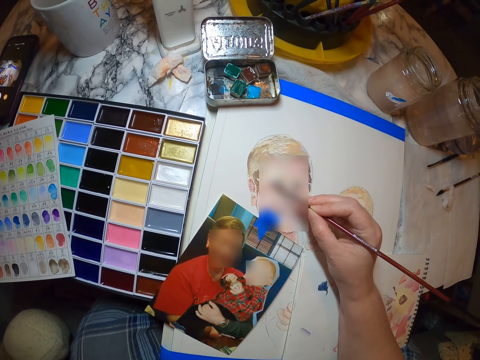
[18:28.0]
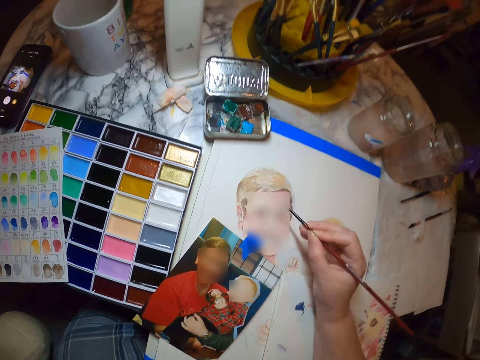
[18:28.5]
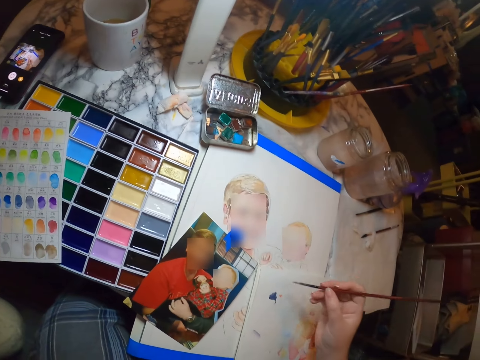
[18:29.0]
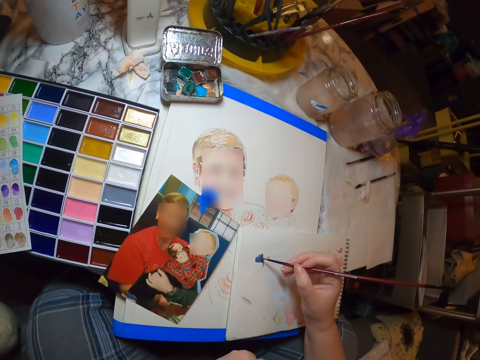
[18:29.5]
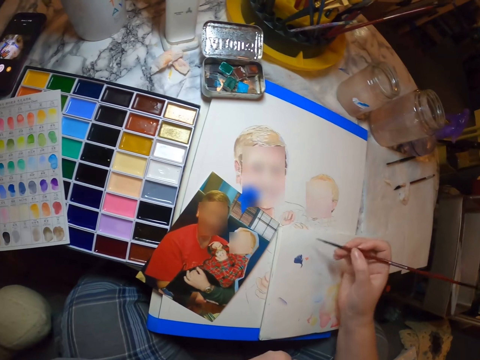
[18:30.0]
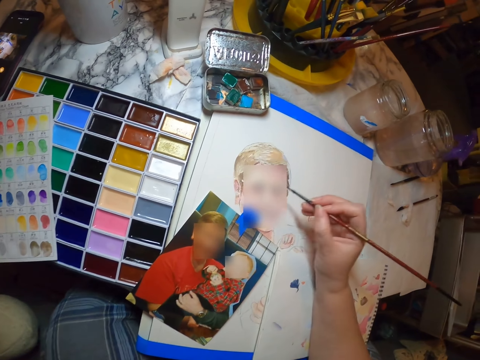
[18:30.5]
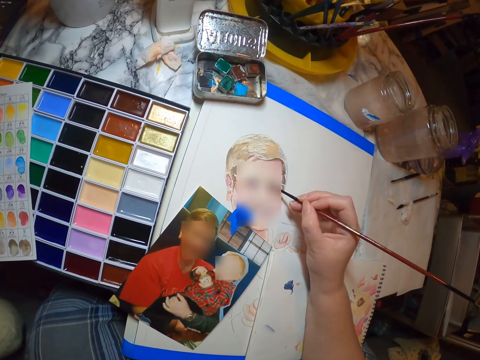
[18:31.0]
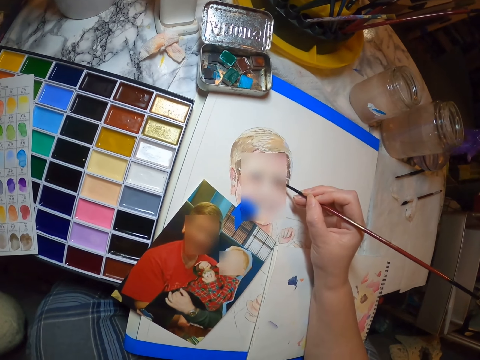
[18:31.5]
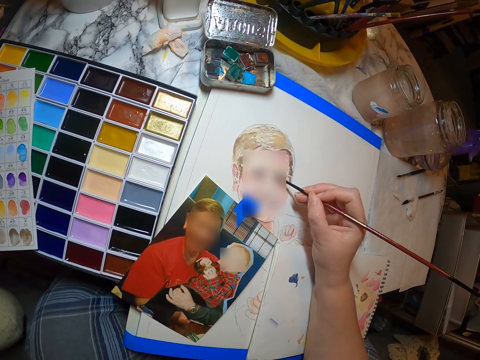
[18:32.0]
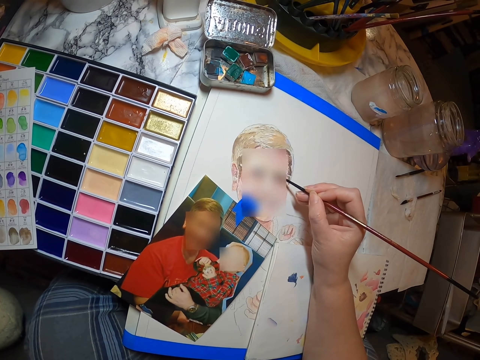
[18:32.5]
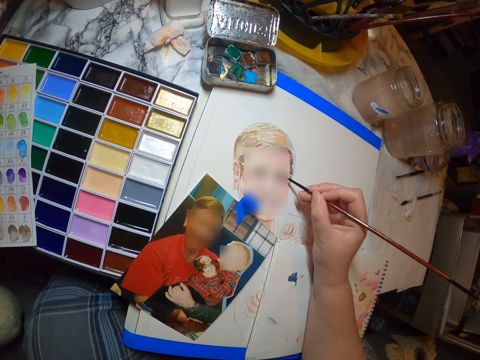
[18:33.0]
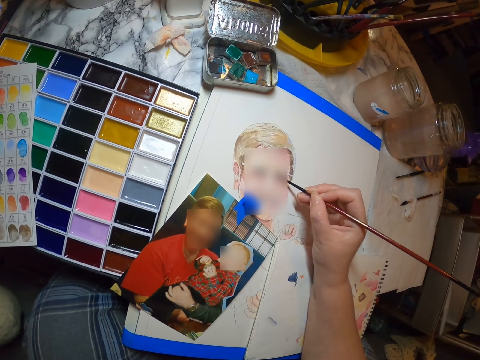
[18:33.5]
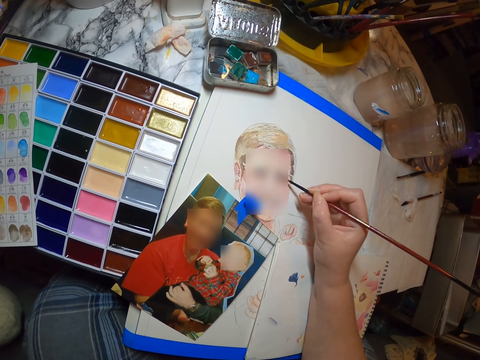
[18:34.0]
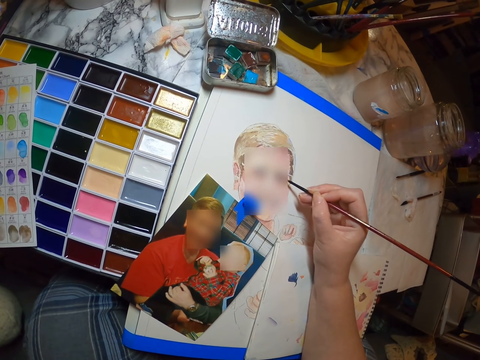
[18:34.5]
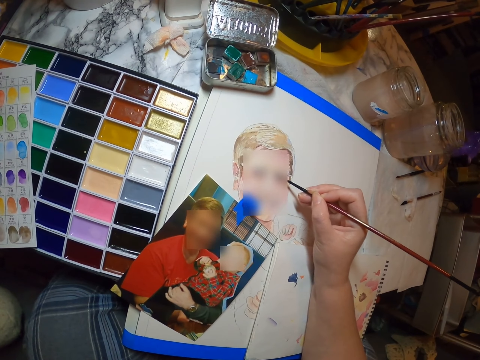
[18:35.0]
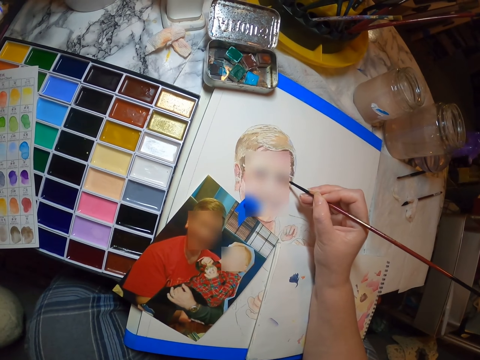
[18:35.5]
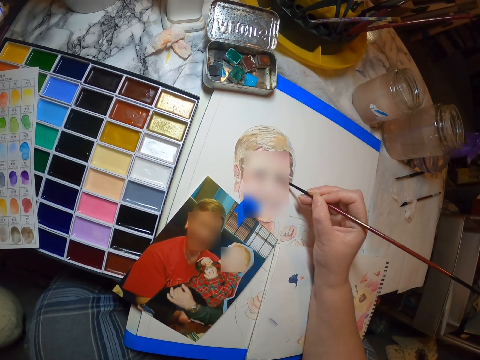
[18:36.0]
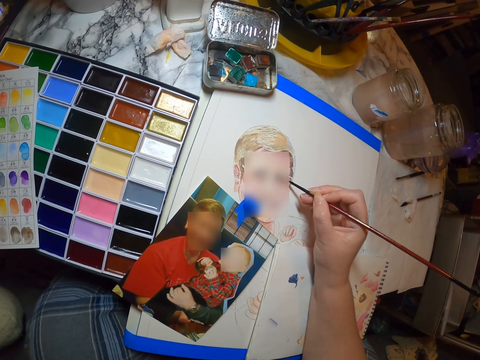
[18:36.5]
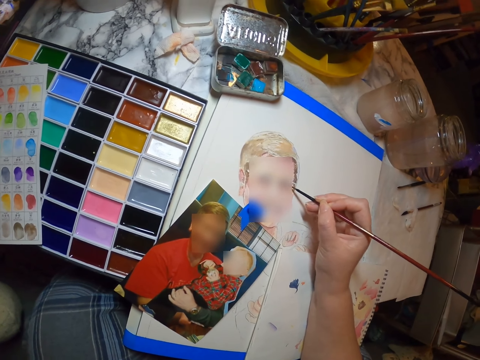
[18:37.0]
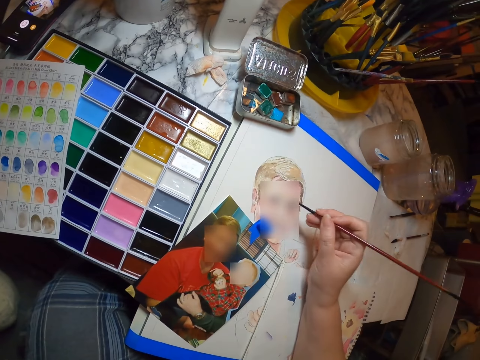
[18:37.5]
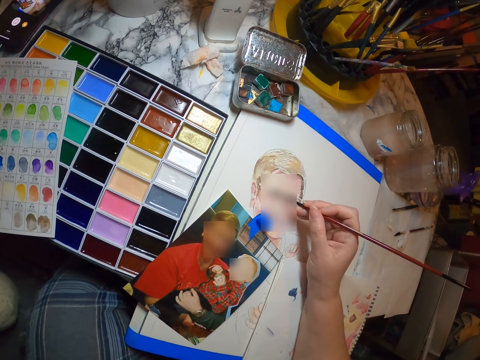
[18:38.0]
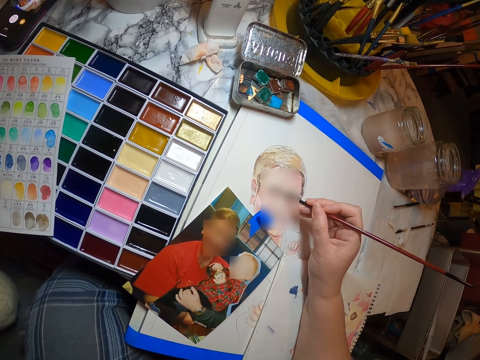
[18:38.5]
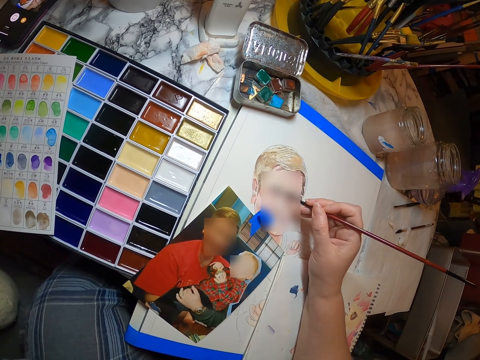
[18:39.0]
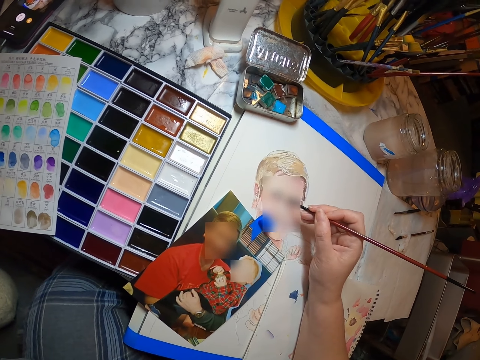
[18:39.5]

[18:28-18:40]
The camera wearer brushes the paintbrush on the drawing book. They draw on the piece of paper using the painting brush.

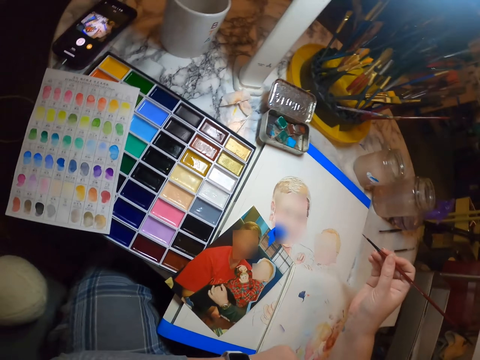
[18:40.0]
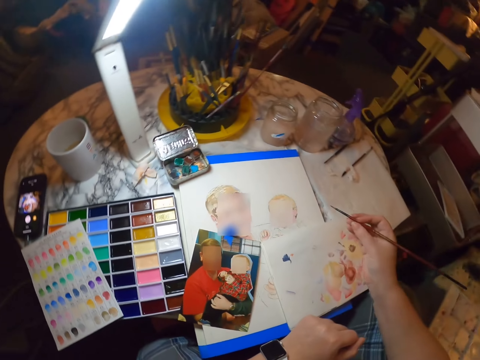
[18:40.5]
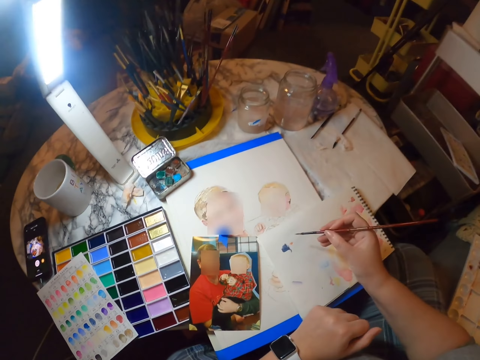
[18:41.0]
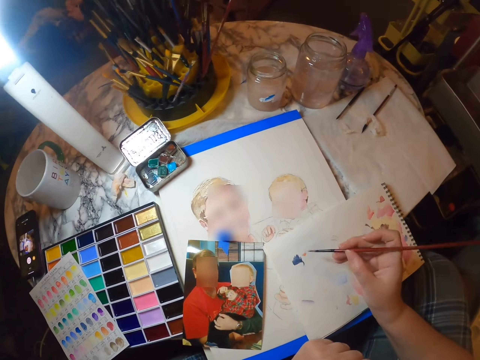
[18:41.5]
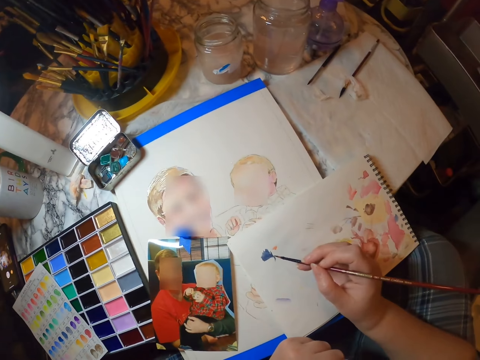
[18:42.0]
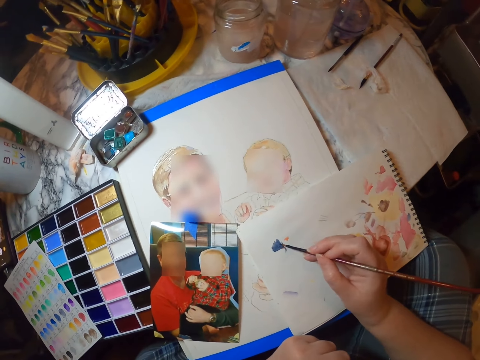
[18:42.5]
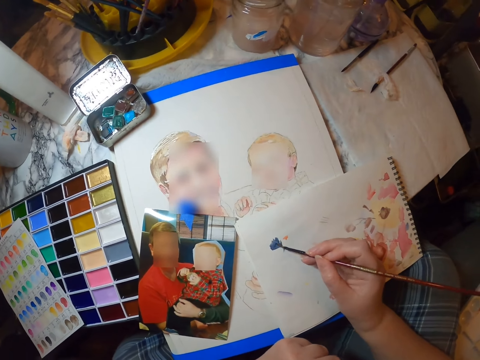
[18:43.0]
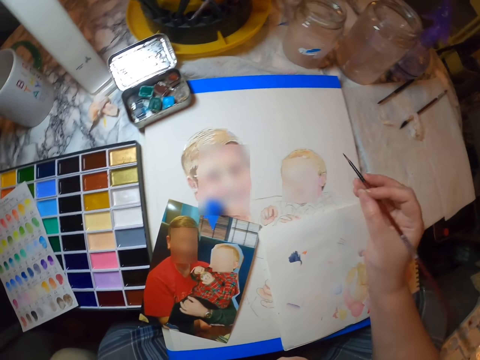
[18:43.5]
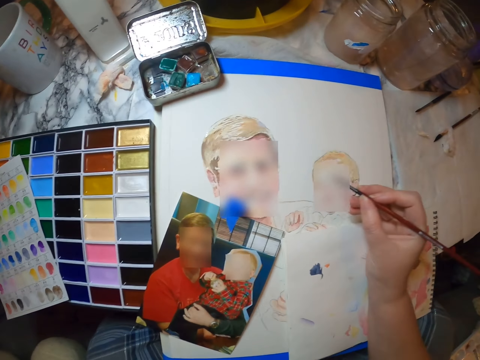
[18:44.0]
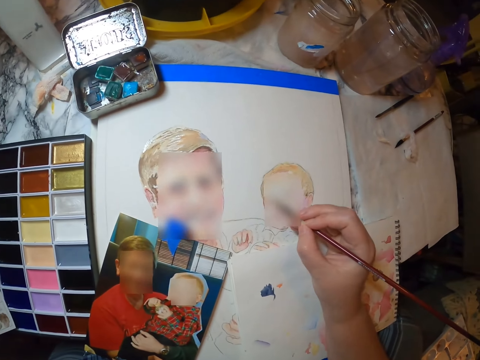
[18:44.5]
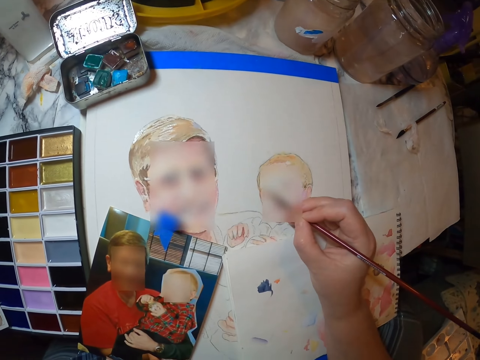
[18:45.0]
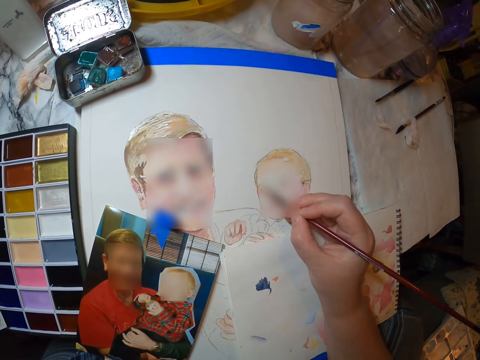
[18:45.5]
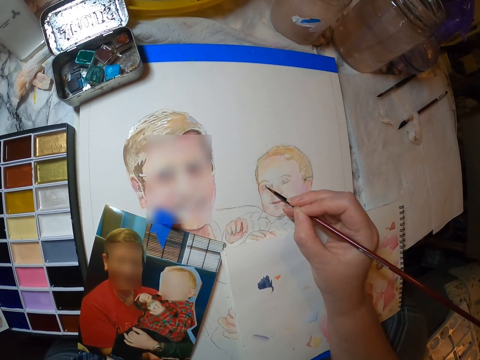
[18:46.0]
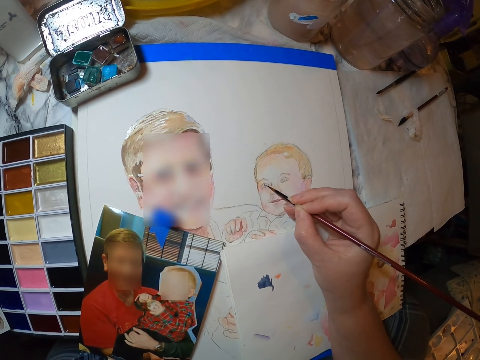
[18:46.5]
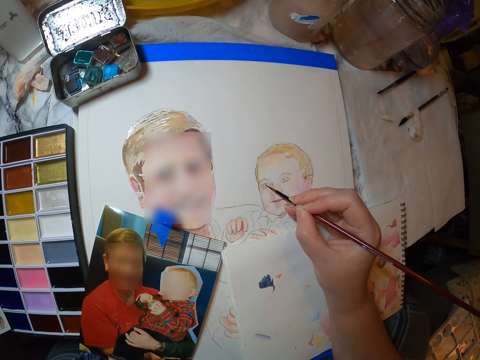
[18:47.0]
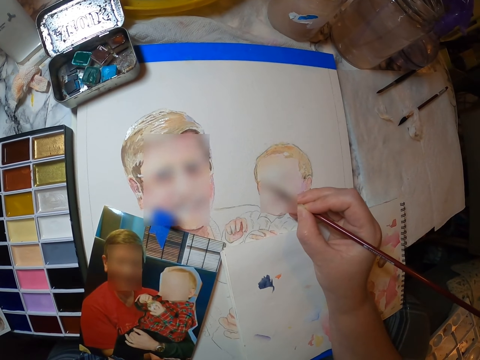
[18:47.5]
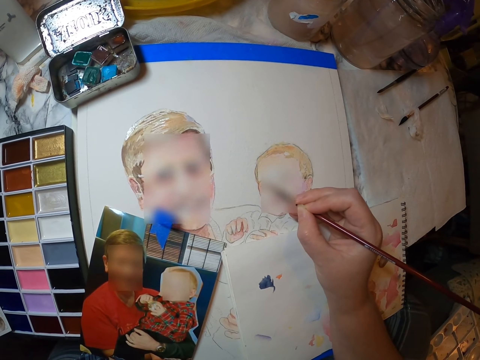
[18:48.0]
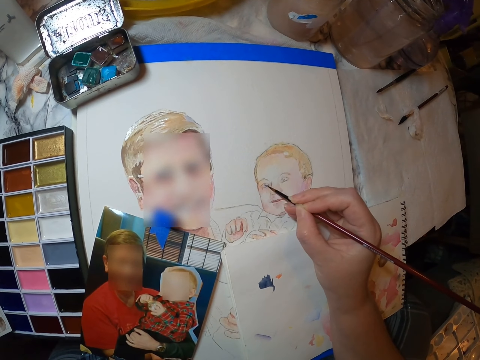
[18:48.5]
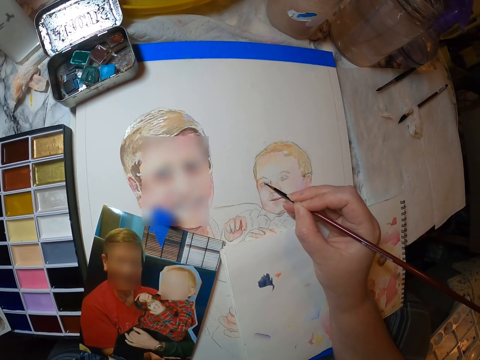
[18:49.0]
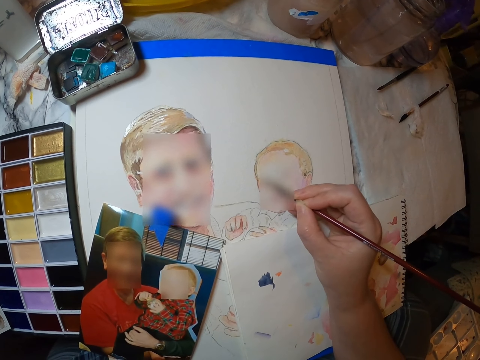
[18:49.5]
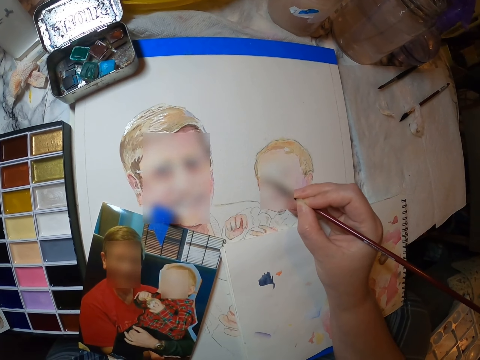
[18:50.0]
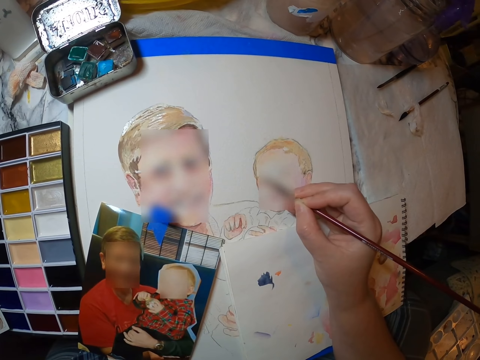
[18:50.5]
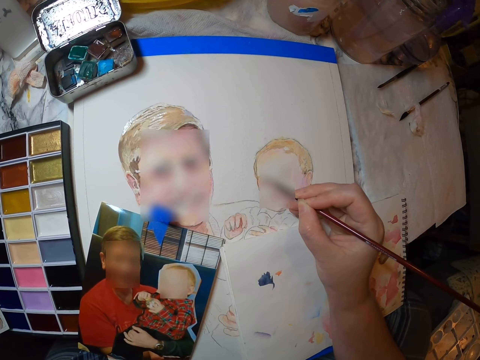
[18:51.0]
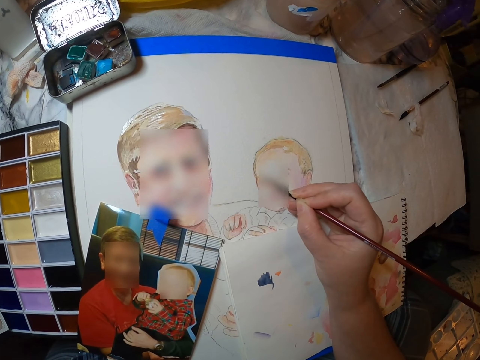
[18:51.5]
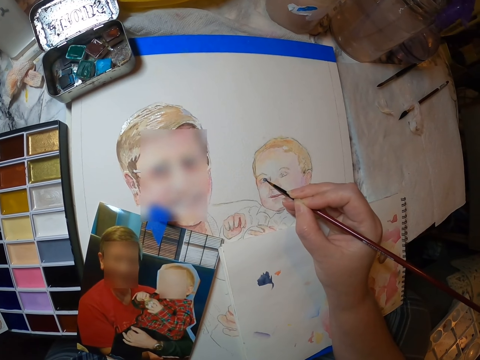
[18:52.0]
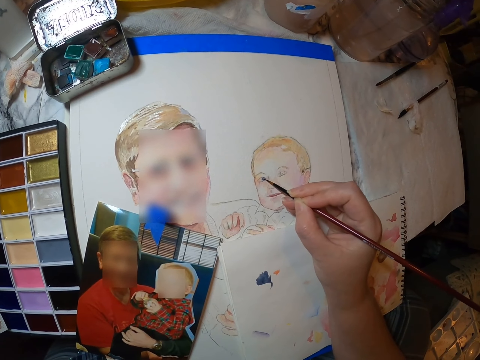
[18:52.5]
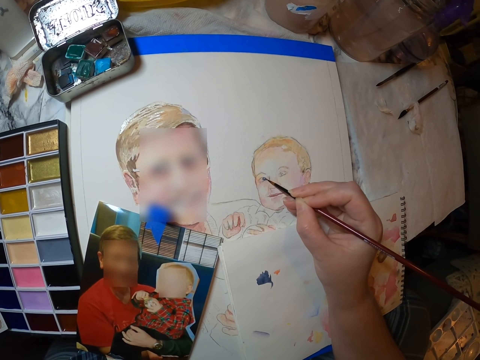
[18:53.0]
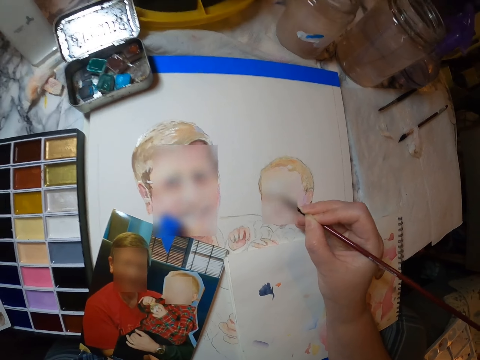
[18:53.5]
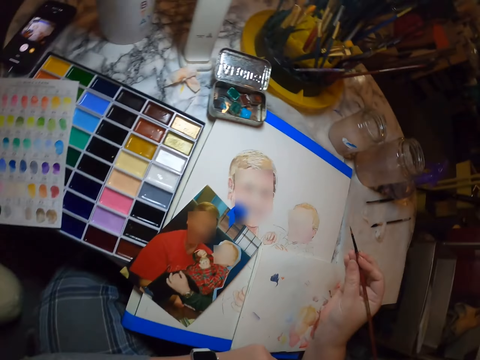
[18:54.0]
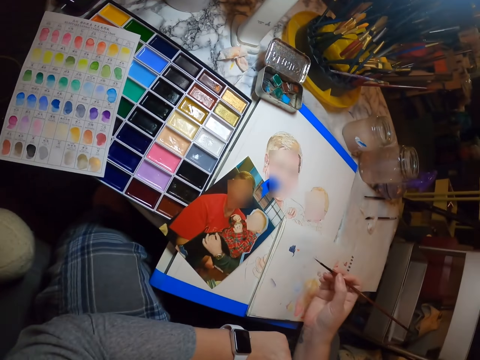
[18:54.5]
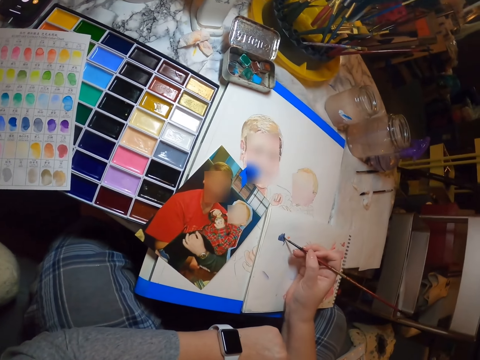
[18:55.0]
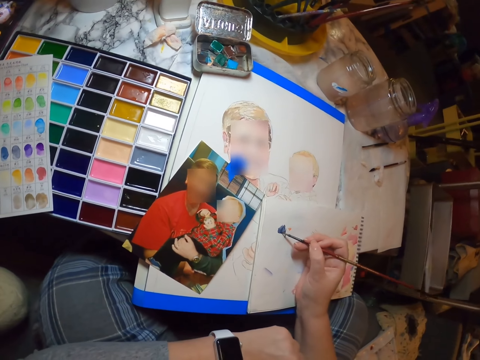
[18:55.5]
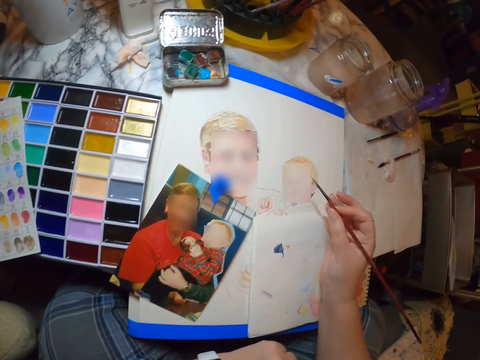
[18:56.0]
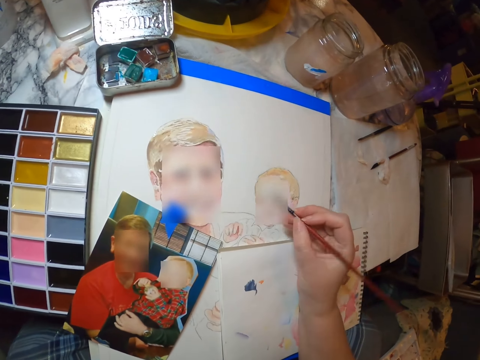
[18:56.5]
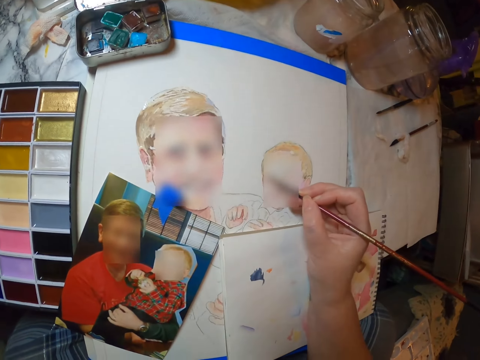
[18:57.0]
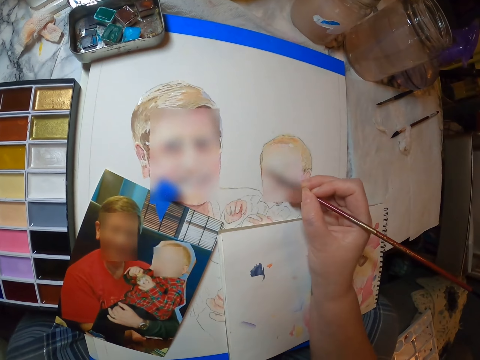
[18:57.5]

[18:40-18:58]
The camera wearer brushes the paintbrush on the drawing book. They draw on the piece of paper using the painting brush. They brush the paintbrush on the drawing book and draw on the piece of paper using the painting brush.
